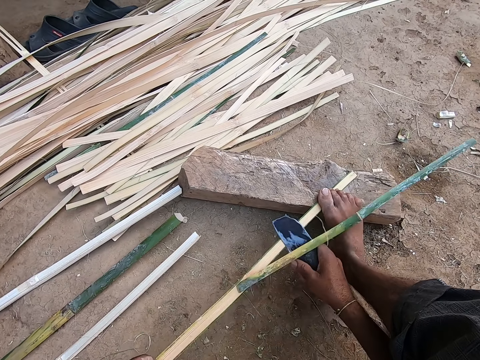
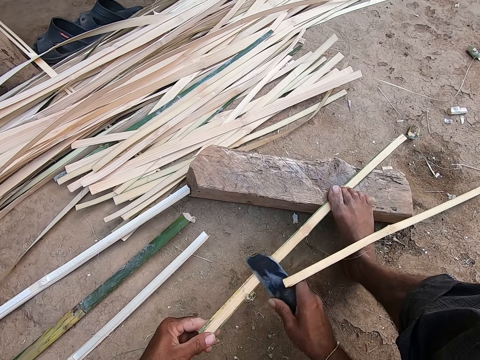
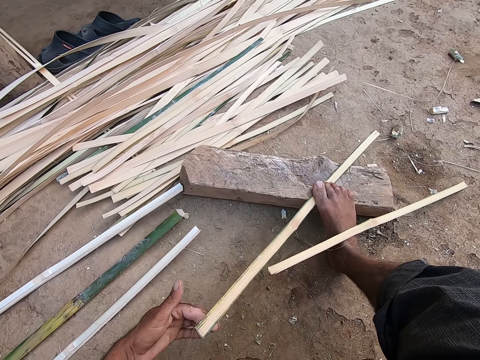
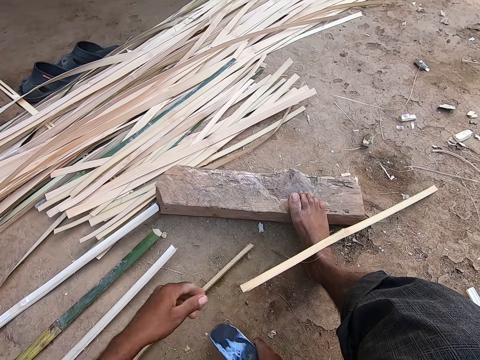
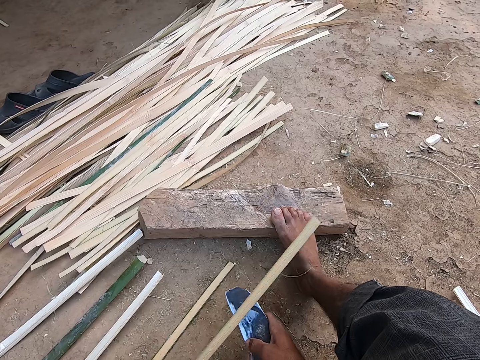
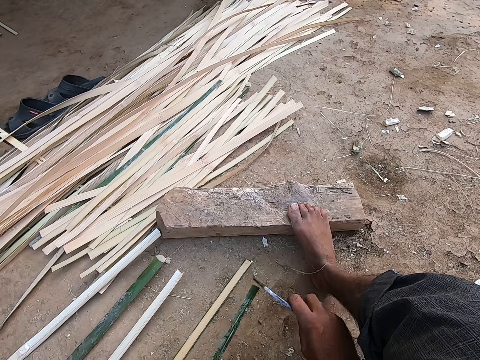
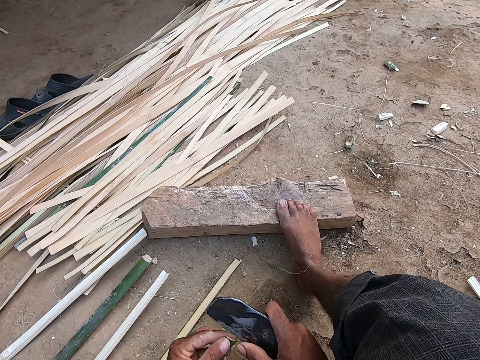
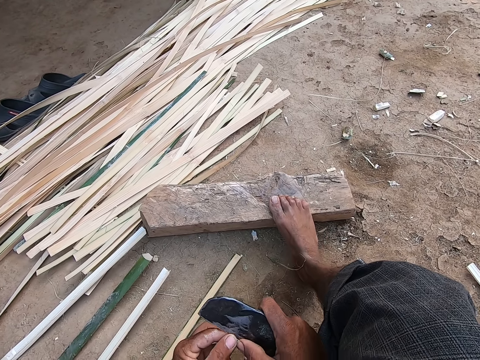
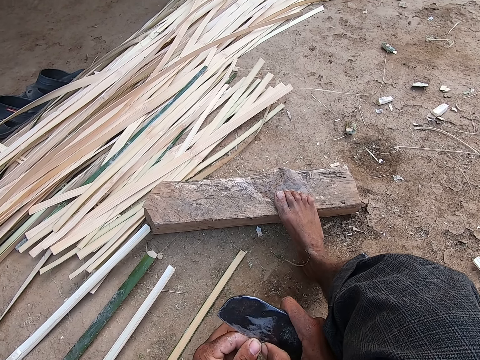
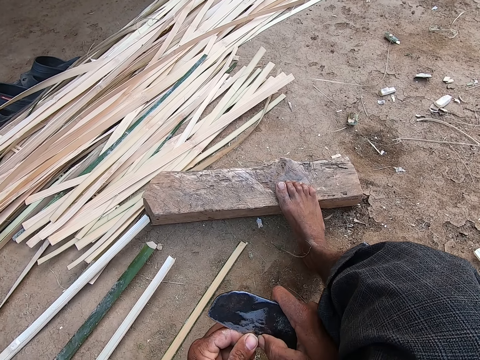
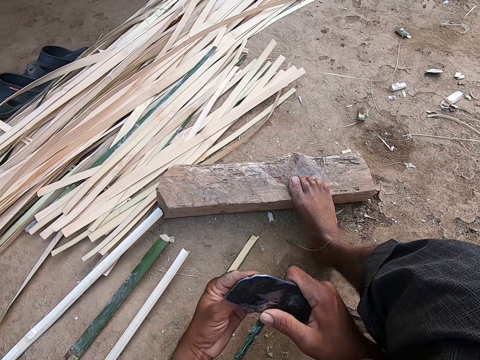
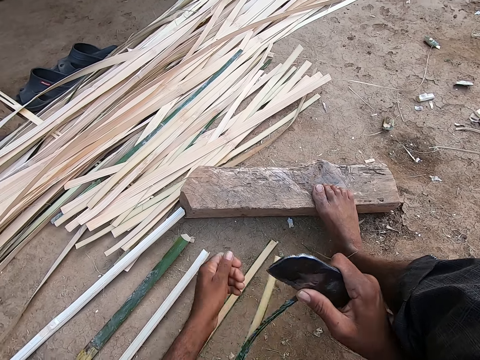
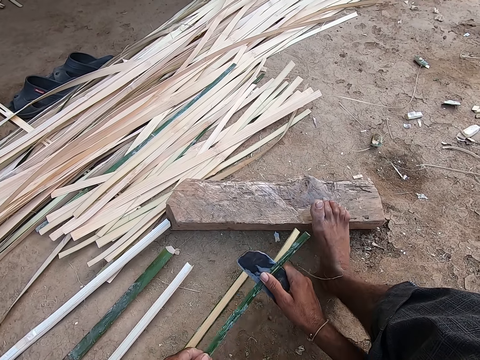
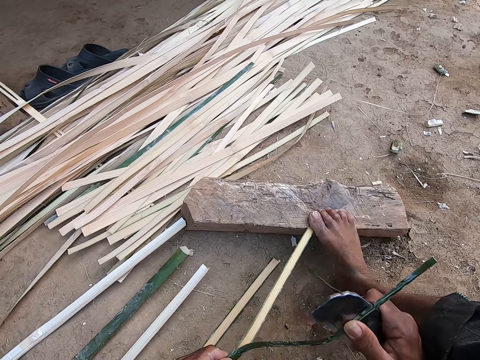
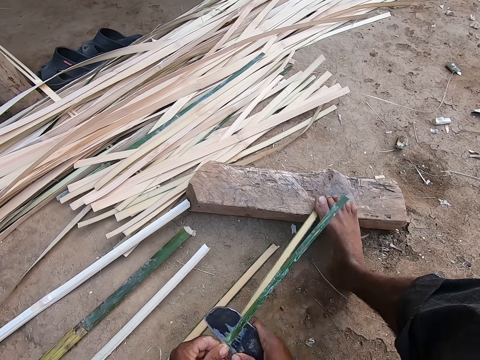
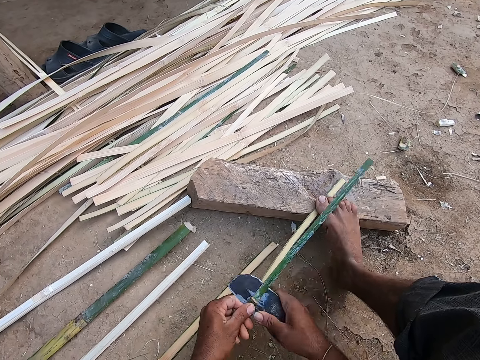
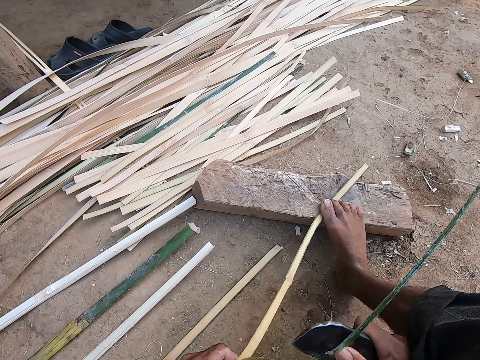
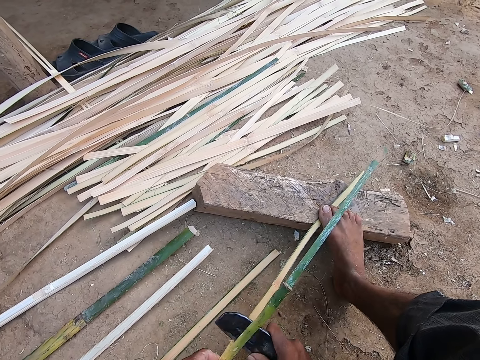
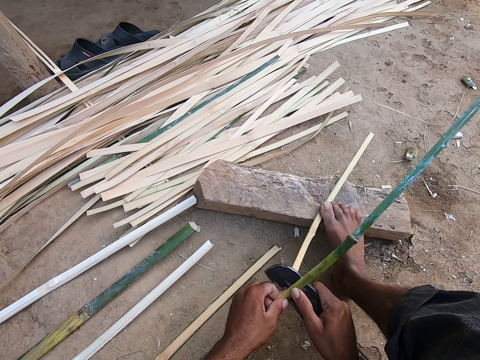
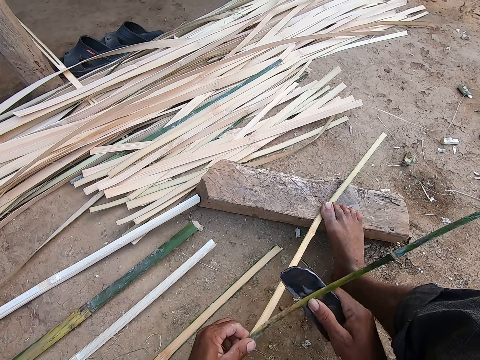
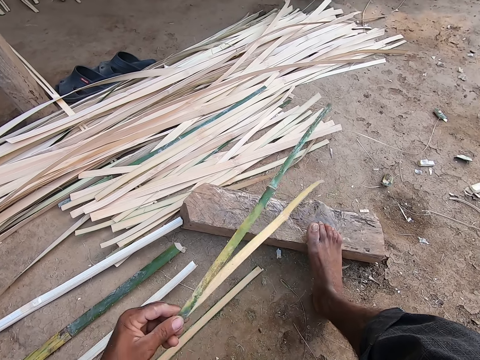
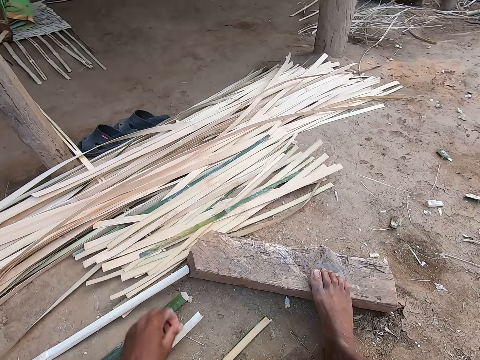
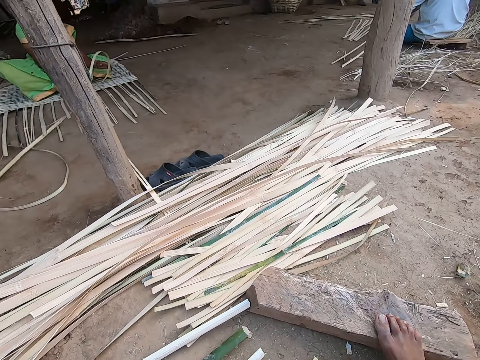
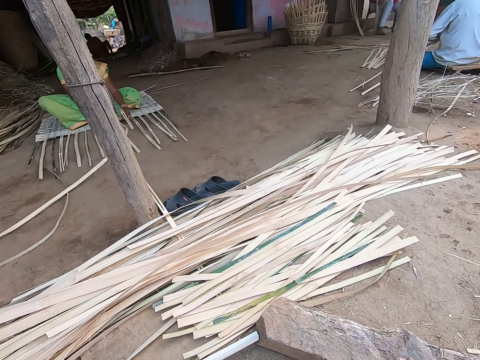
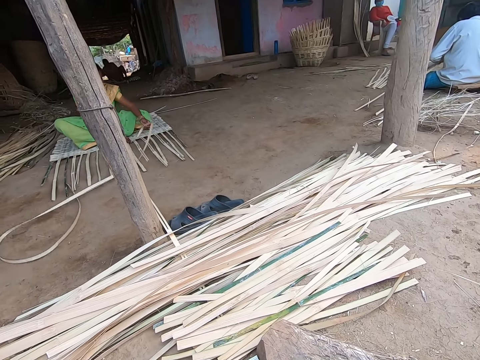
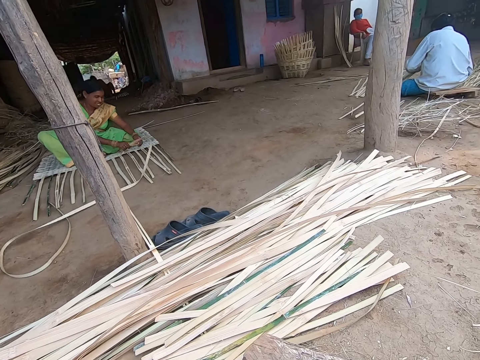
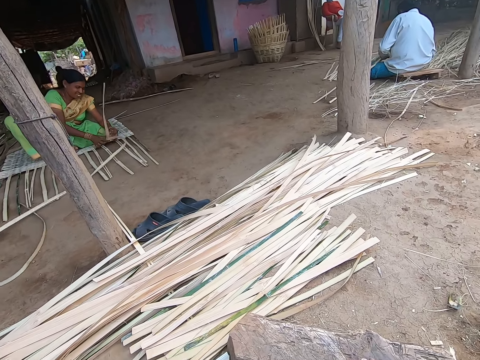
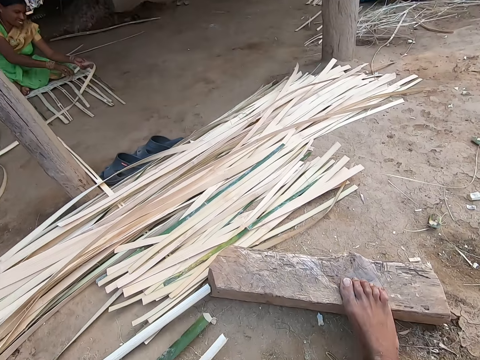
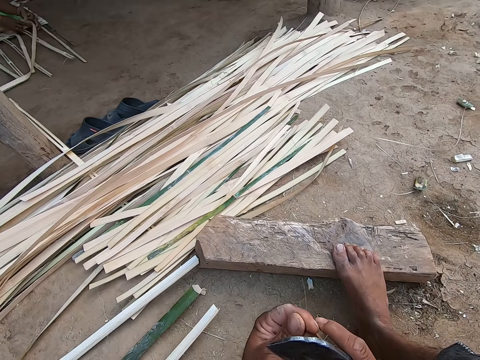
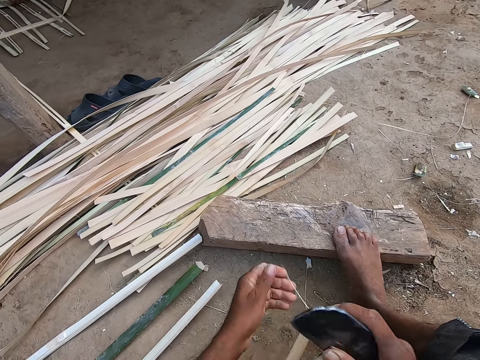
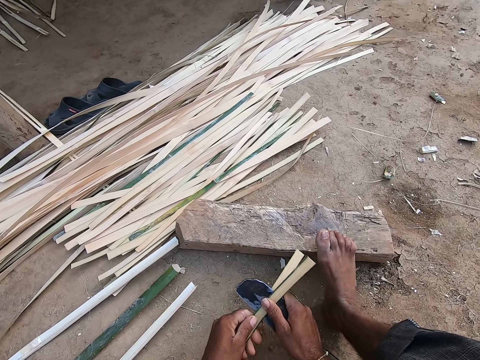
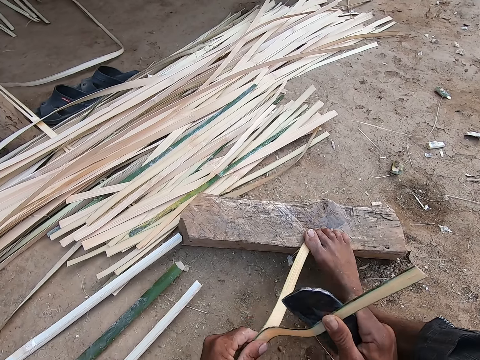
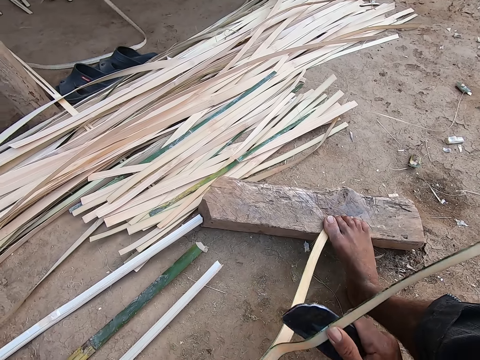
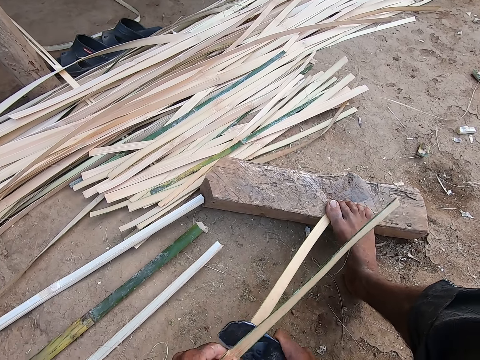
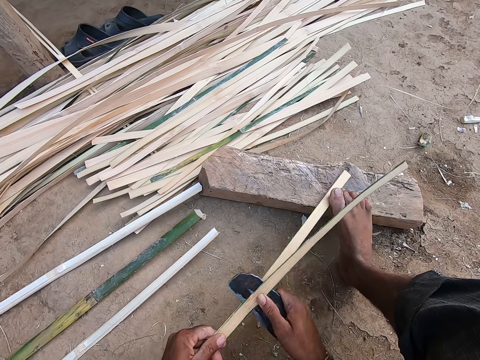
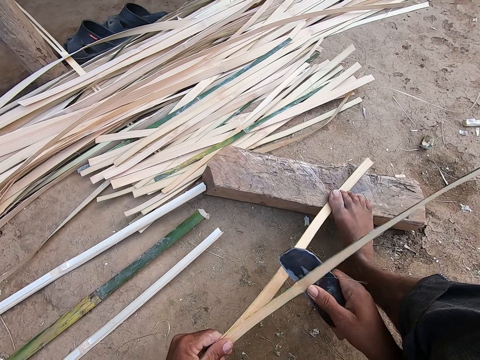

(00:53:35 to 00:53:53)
The camera wearer trims the bamboo strip in his left hand with the kukri in his right hand. He scratches the bamboo. He moves the bamboo strip up from the piece of wood on the ground with his left hand. He throws the bamboo down. He picks a bamboo strip from the ground with his left hand. He turns the knife and presses the knife on the bamboo. He trims the bamboo strip in his left hand with the kukri in his right hand. He pulls the bamboo and cuts the bamboo. He holds the bamboo strip on the piece of wood on the ground with his right leg. He moves the bamboo and pulls the bamboo. He moves the bamboo. He drops the bamboo strips in his left hand on the ground. He looks around. The woman weaves the mat on the ground with bamboo strips. The camera wearer moves his hands forward. He cuts a bamboo strip in his left hand with the kukri in his right hand. He pulls the bamboo. He holds the bamboo strip on the piece of wood on the ground with his right leg. He pulls the bamboo.

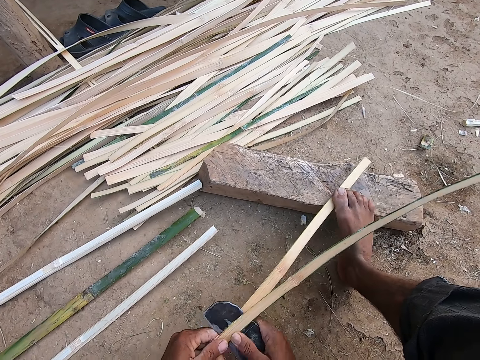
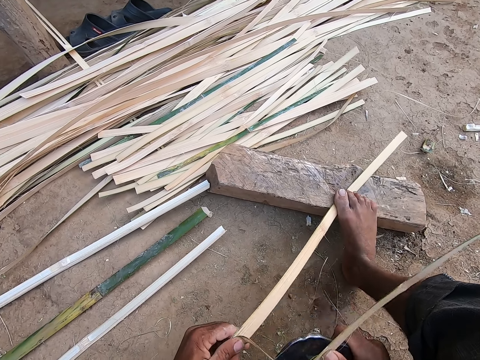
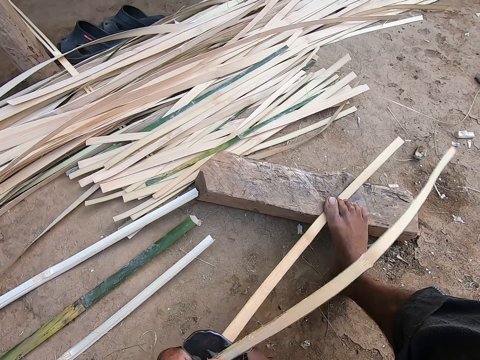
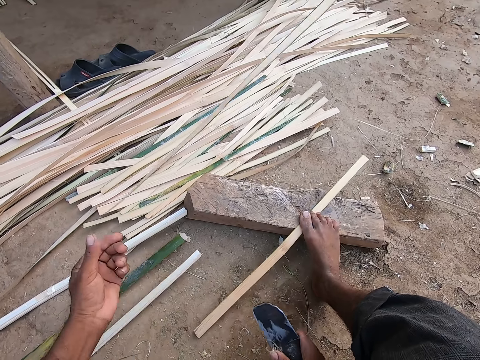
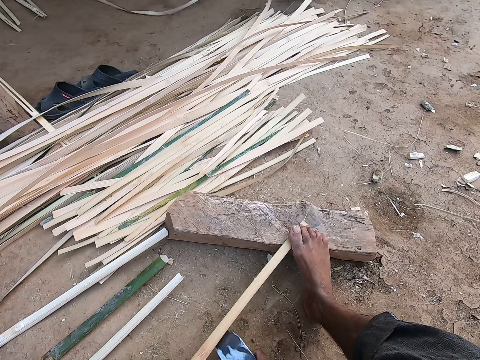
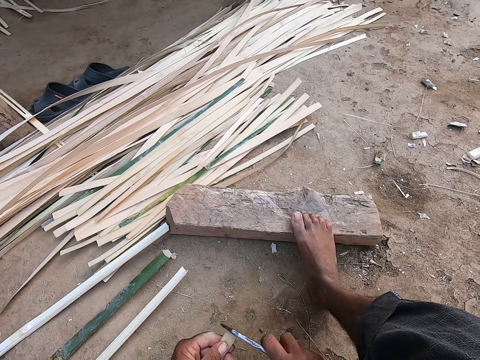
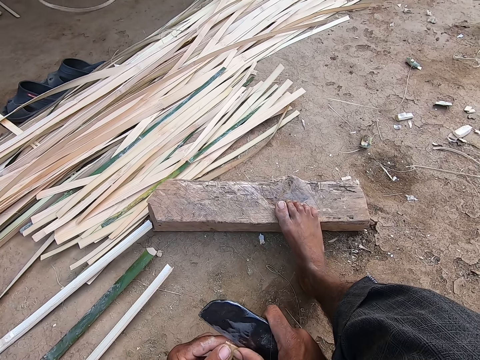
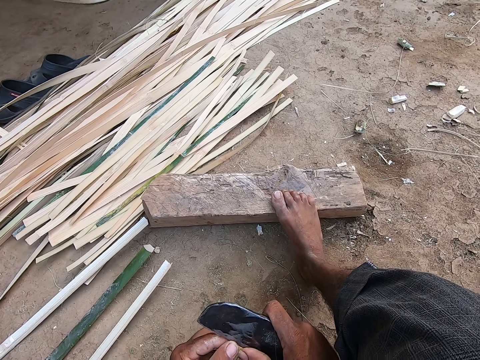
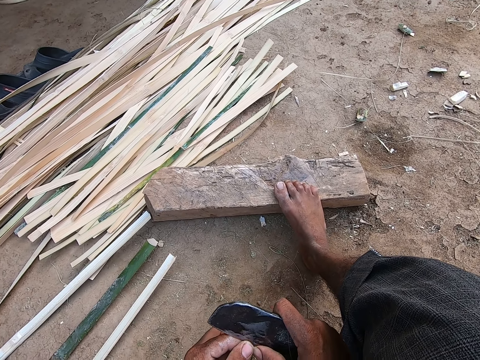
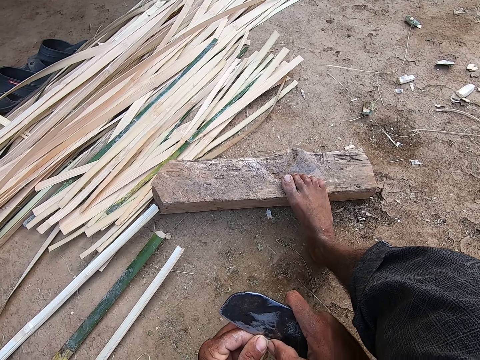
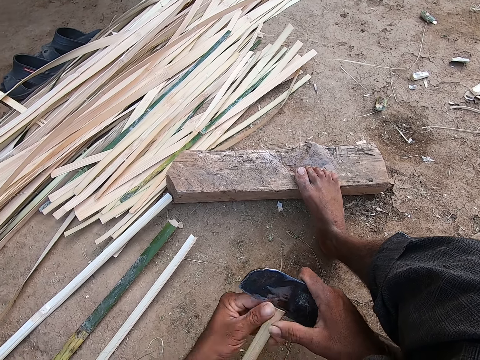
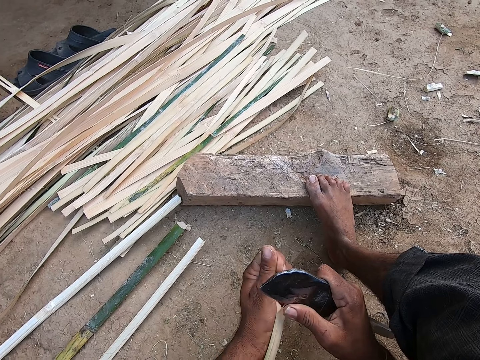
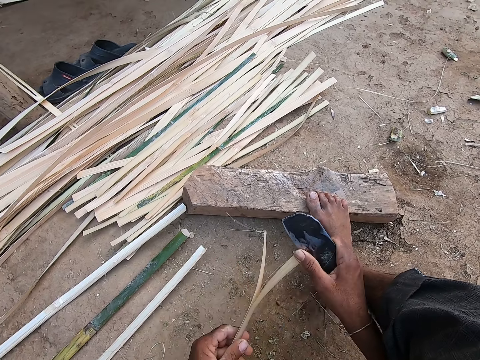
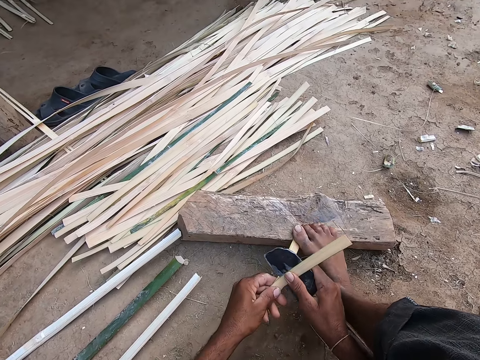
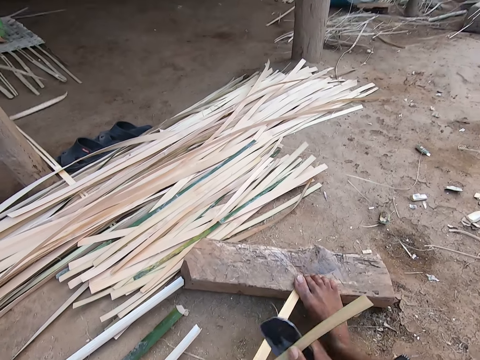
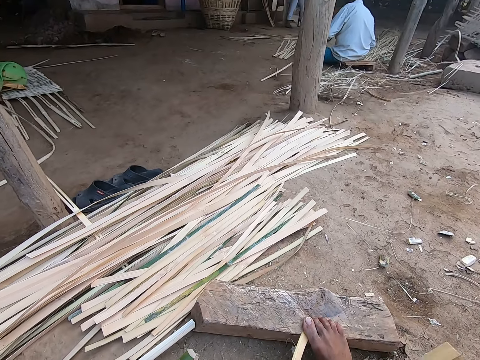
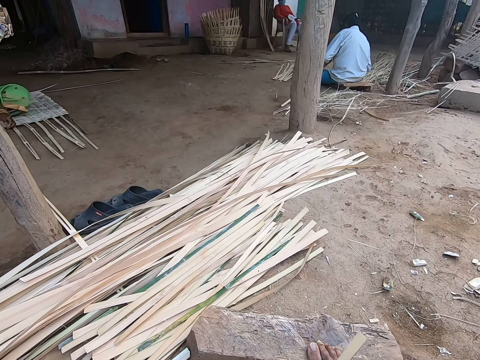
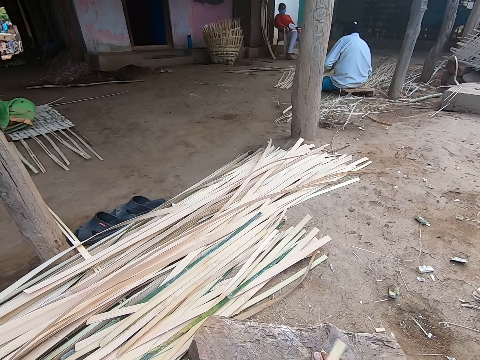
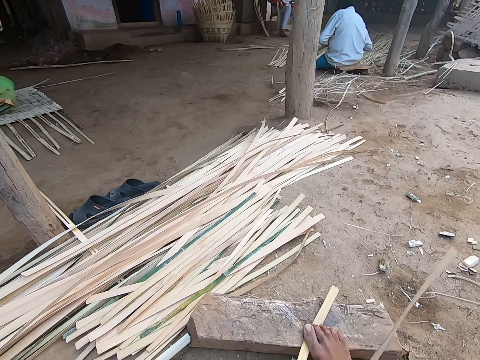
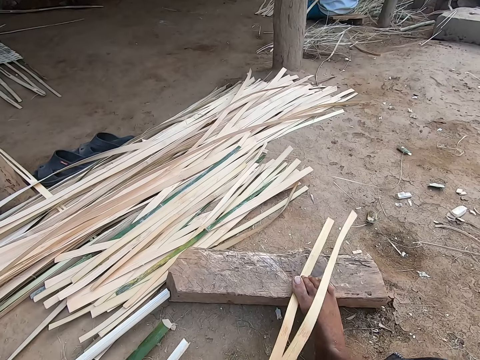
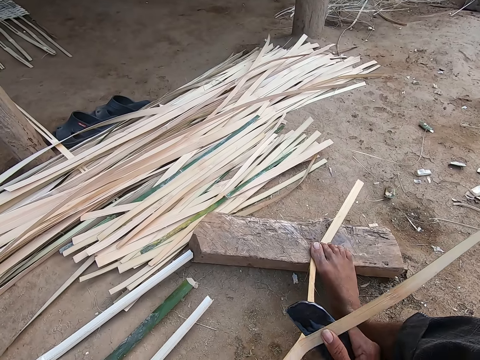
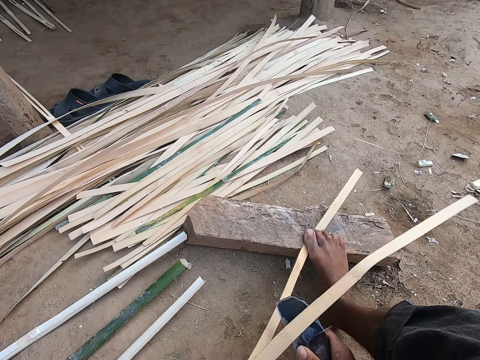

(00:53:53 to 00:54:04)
The camera wearer drops the bamboo strip in his left hand on the ground. He lifts up the bamboo and moves the knife on the bamboo. He cuts a bamboo strip in his left hand with the kukri in his right hand. He pulls the bamboo. He holds the bamboo strip on the piece of wood on the ground with his right leg. He cuts the bamboo and pulls the bamboo. The woman weaves the mat on the ground with bamboo strips. The camera wearer cuts the bamboo and pulls the bamboo.
